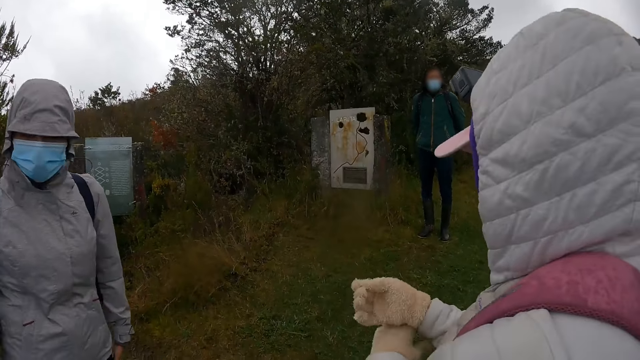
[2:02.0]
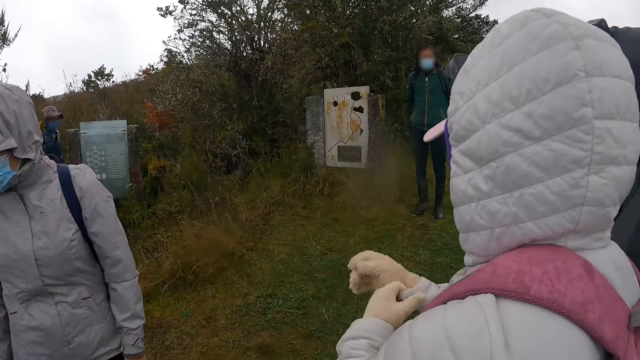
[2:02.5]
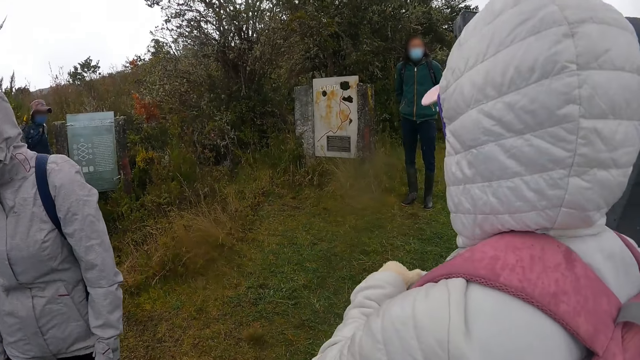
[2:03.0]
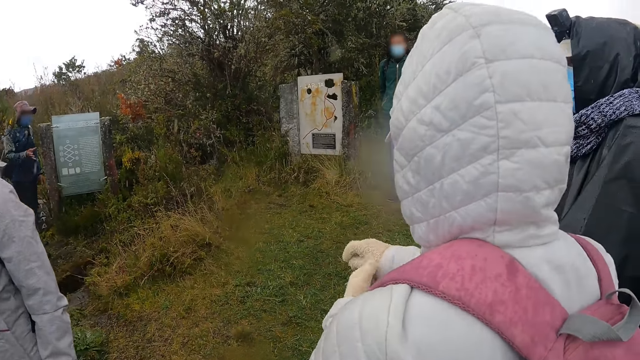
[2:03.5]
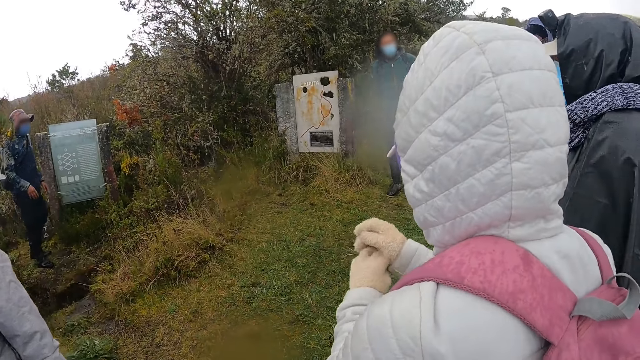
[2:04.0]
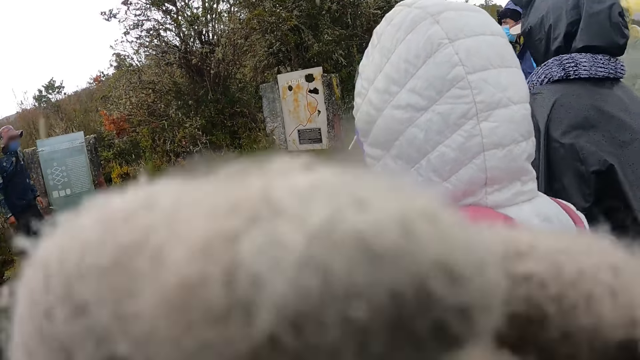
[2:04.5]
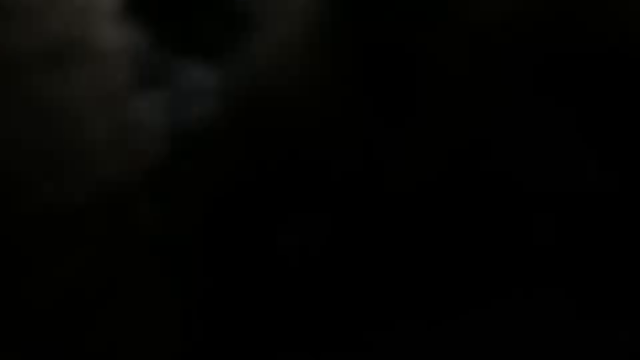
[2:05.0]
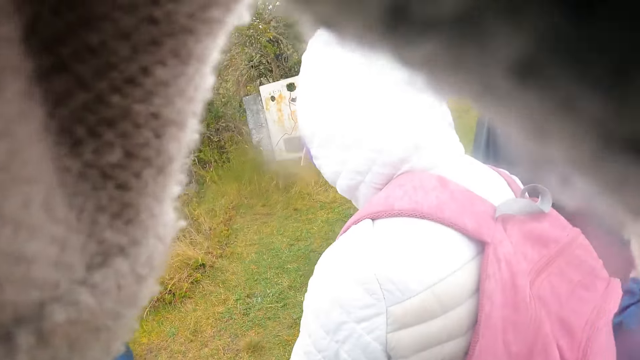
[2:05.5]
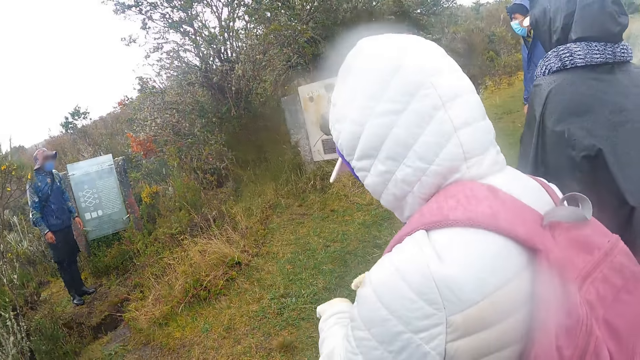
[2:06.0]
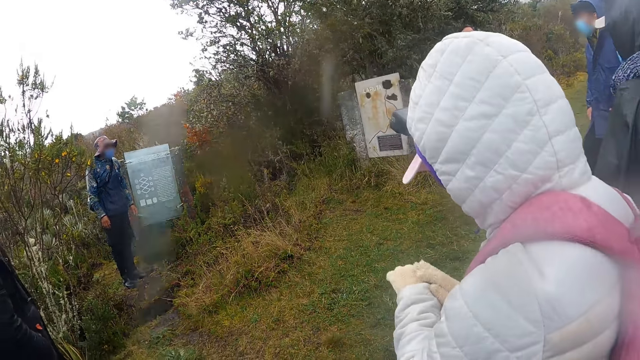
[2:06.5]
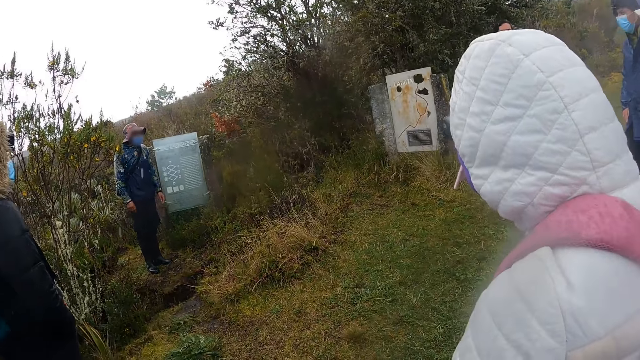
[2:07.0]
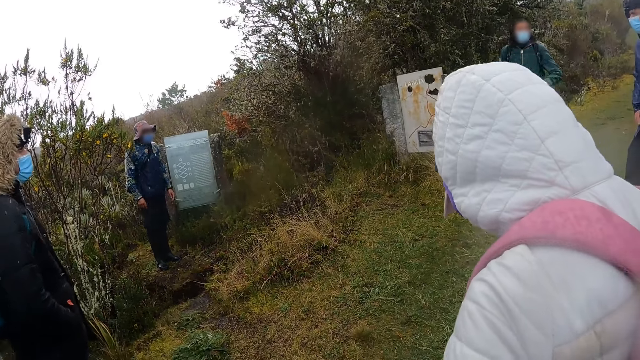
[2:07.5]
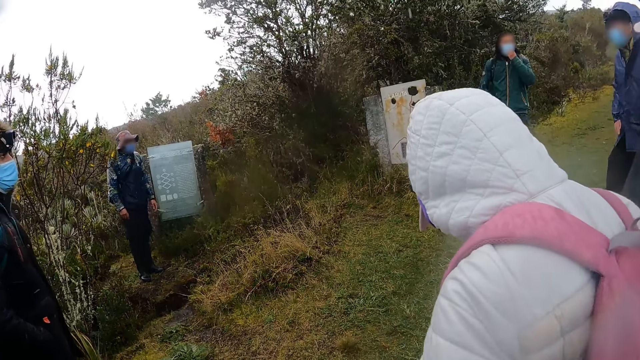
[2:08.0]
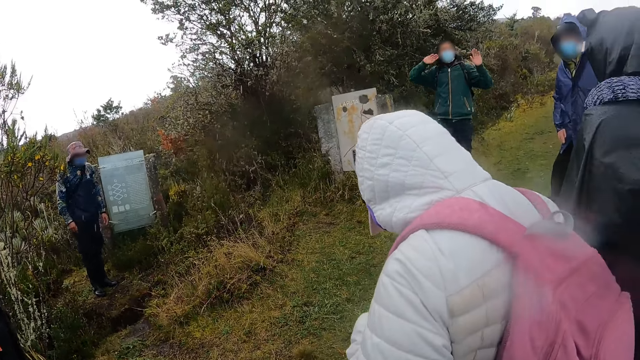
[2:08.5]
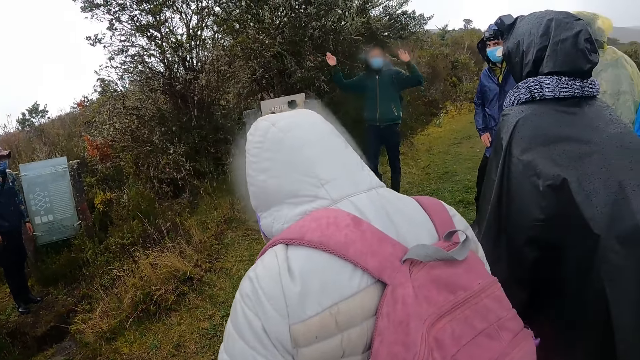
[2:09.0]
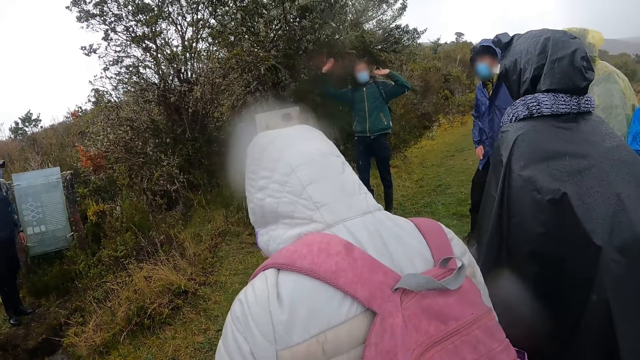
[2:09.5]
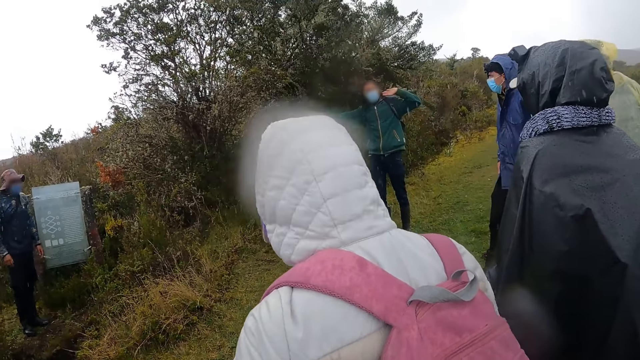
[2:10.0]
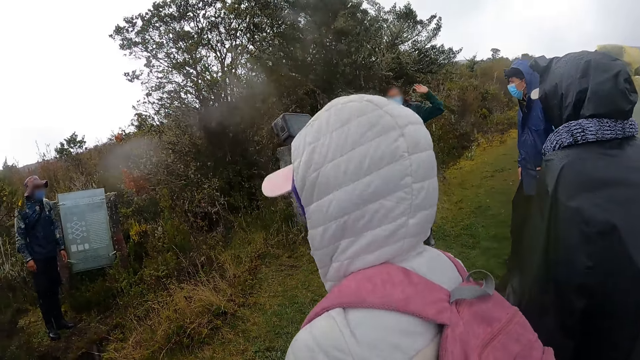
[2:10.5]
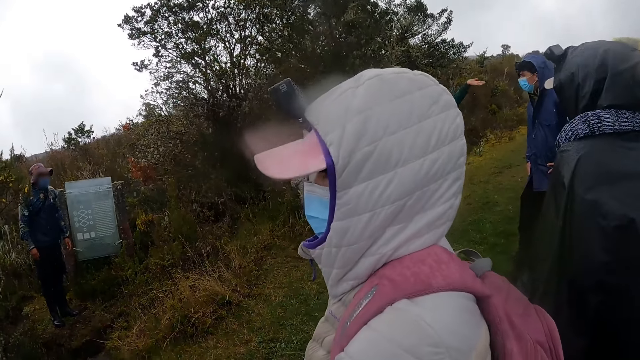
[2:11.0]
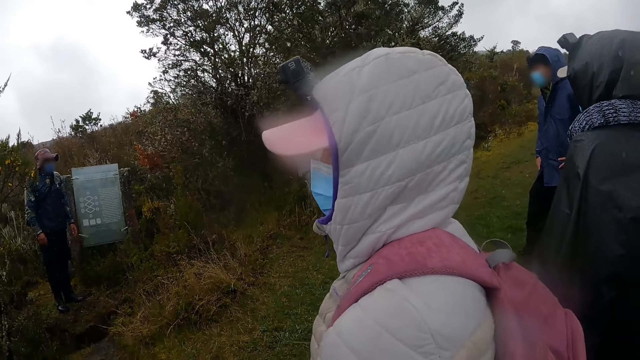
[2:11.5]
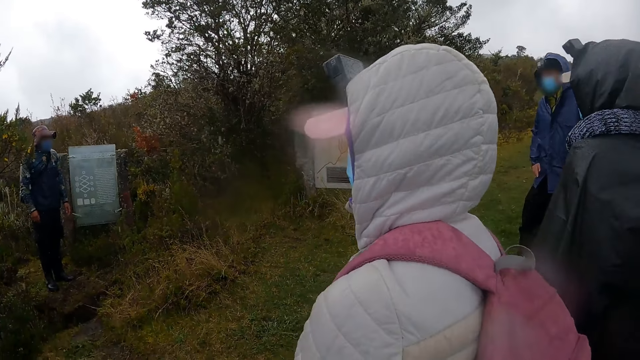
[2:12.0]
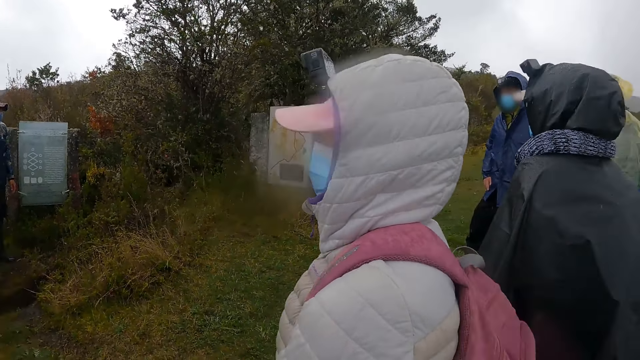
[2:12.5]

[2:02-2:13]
The camera wearer touches her face with her left hand. She puts on the scarf. A man interacts with the group of people.

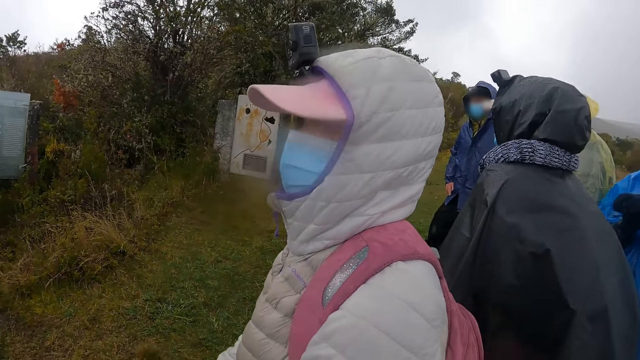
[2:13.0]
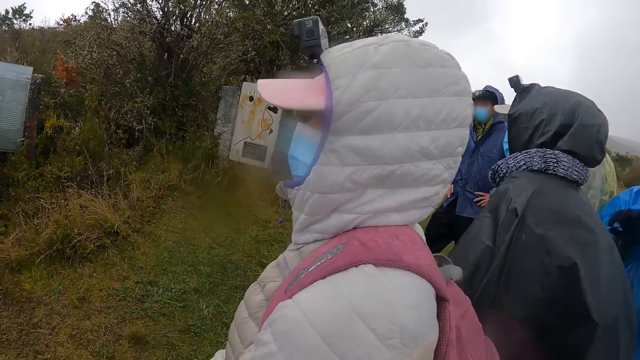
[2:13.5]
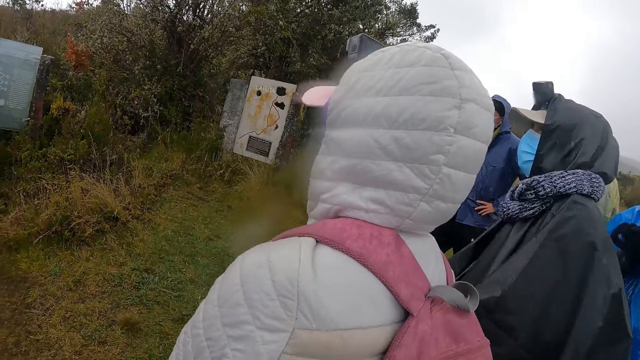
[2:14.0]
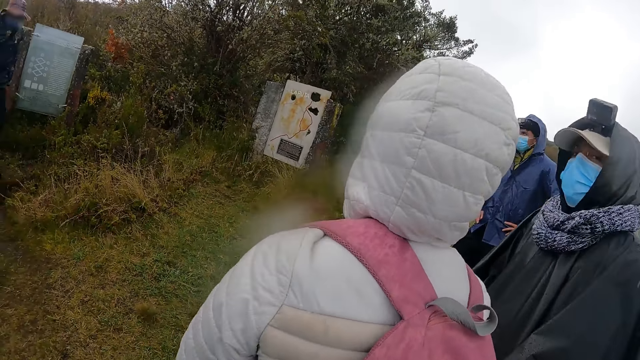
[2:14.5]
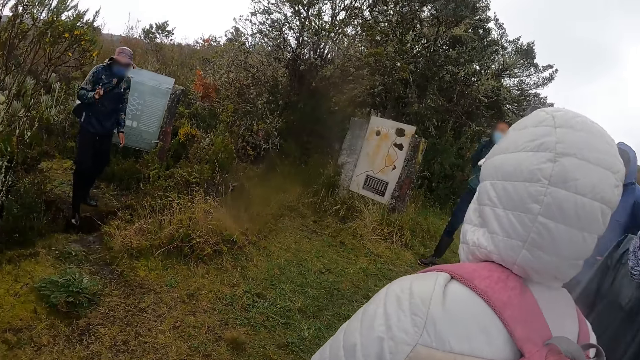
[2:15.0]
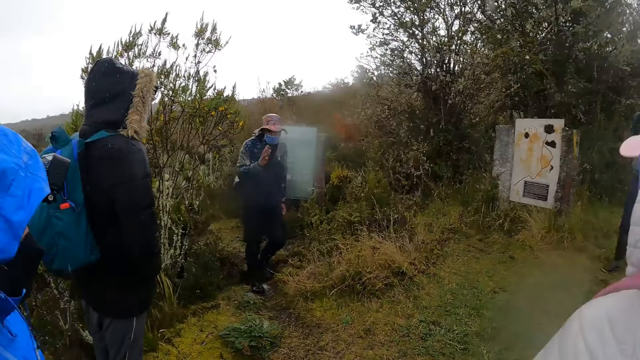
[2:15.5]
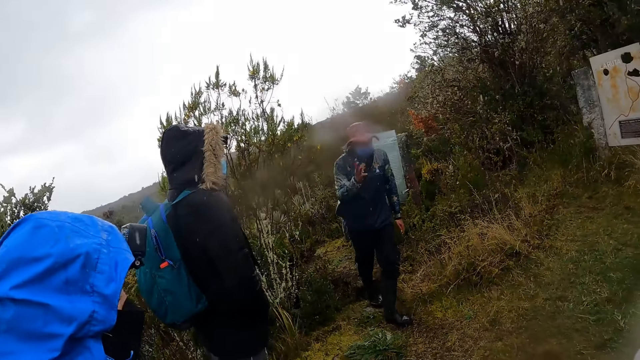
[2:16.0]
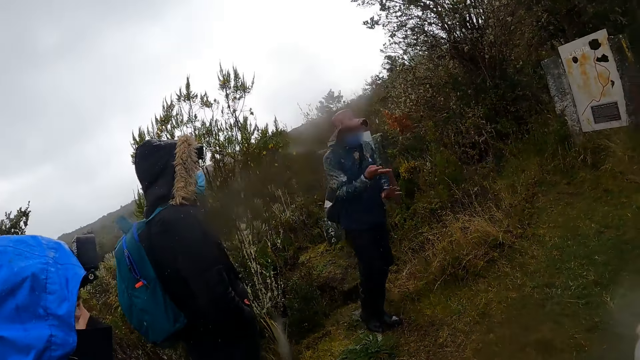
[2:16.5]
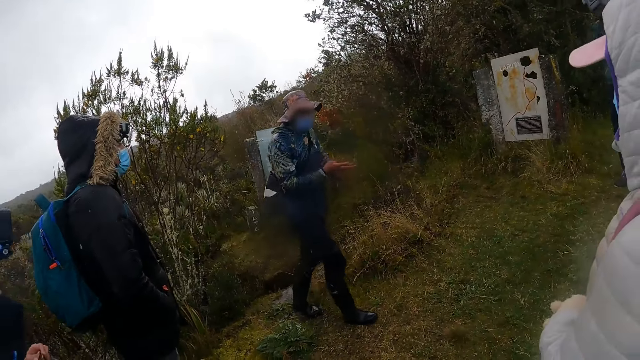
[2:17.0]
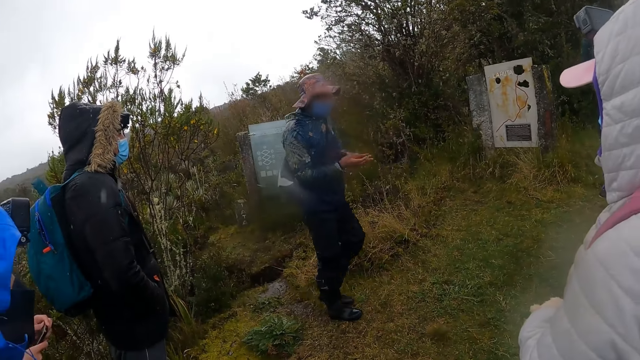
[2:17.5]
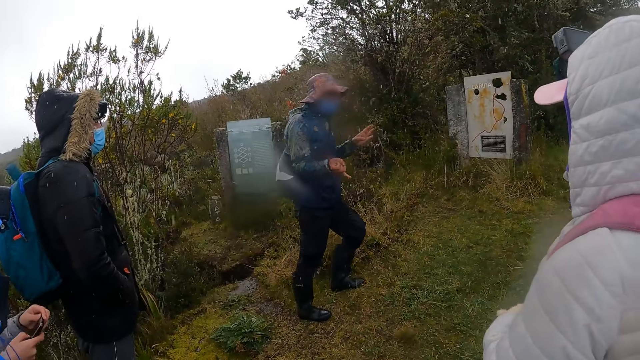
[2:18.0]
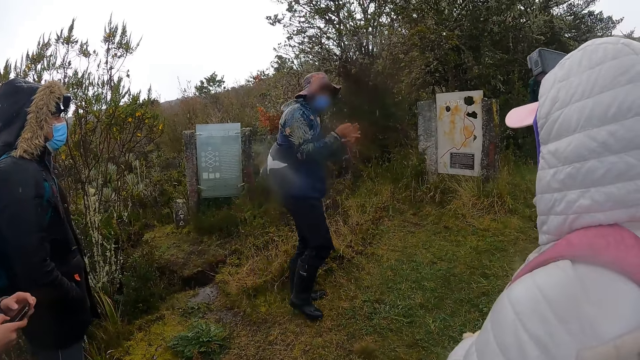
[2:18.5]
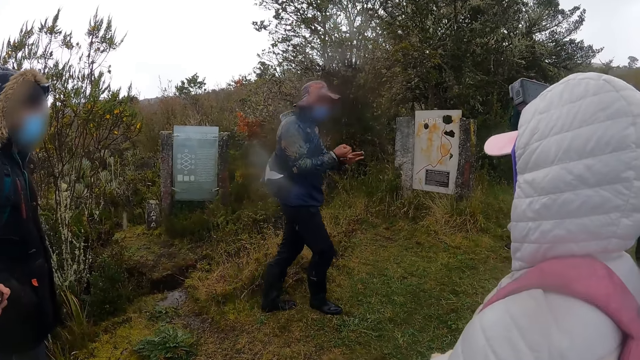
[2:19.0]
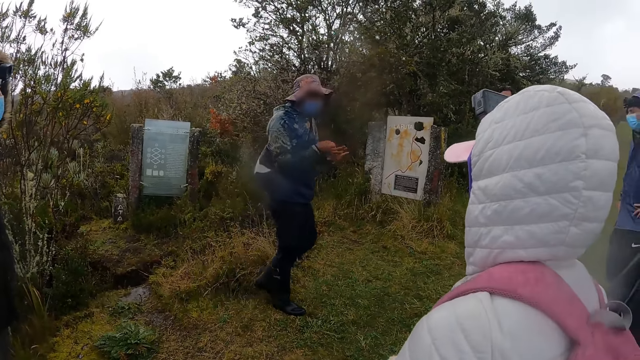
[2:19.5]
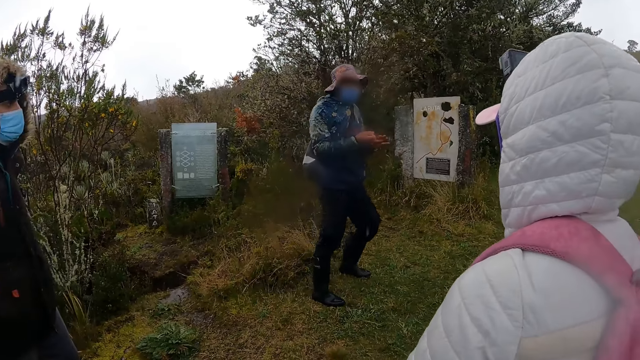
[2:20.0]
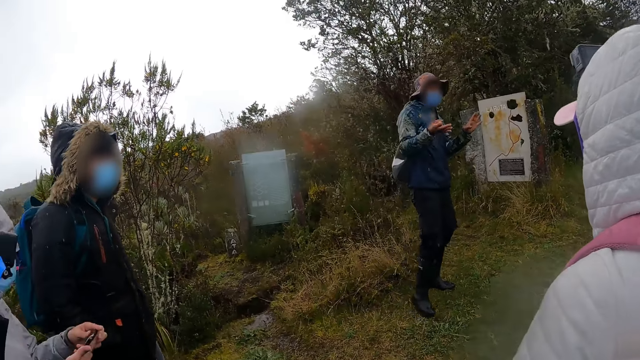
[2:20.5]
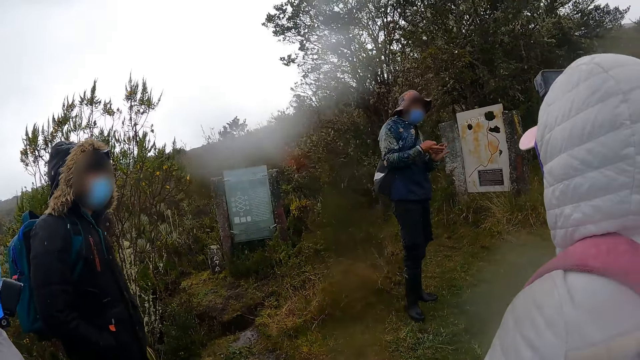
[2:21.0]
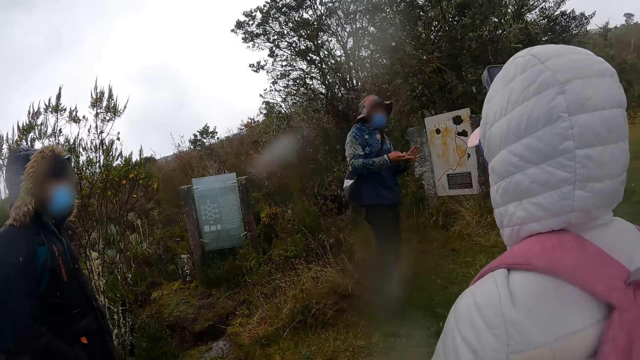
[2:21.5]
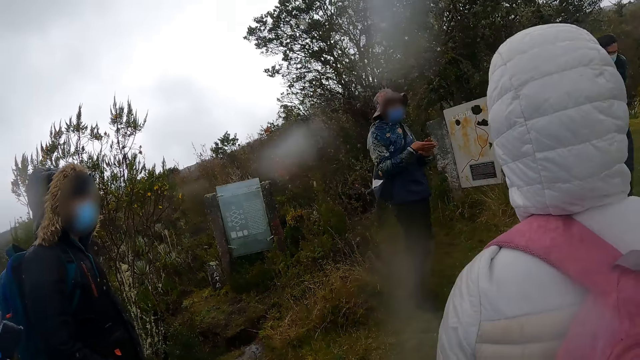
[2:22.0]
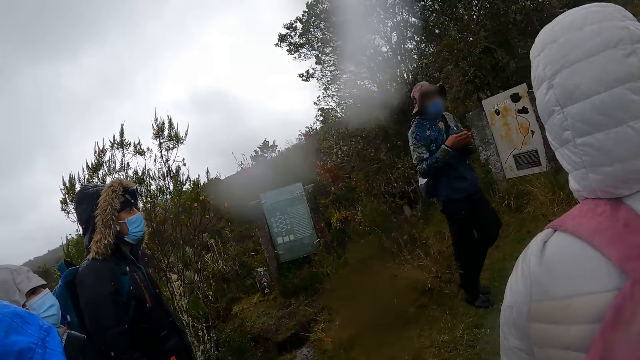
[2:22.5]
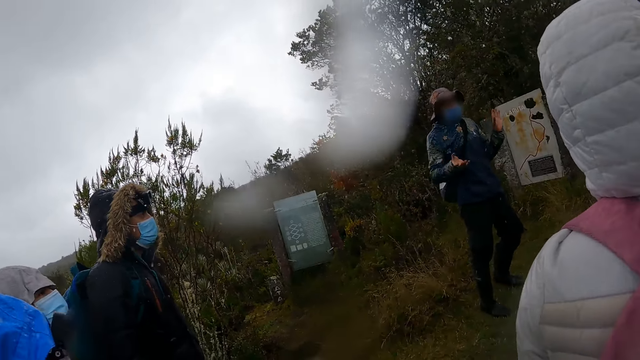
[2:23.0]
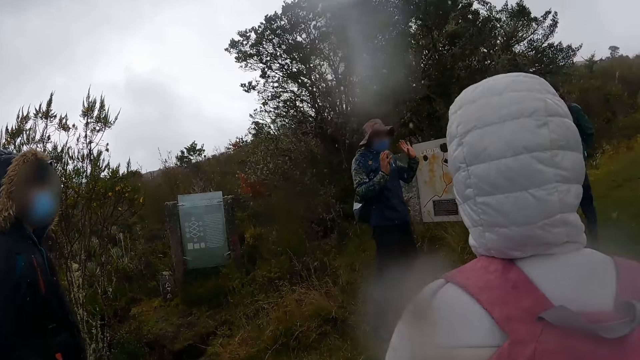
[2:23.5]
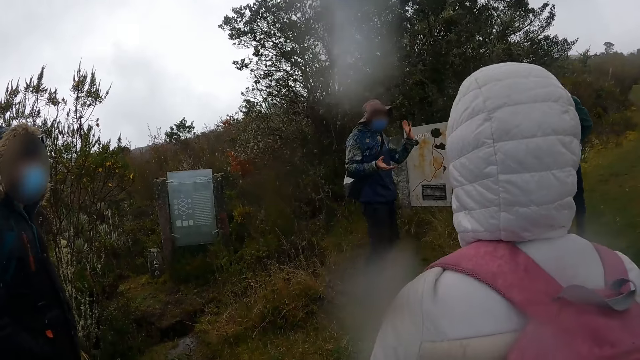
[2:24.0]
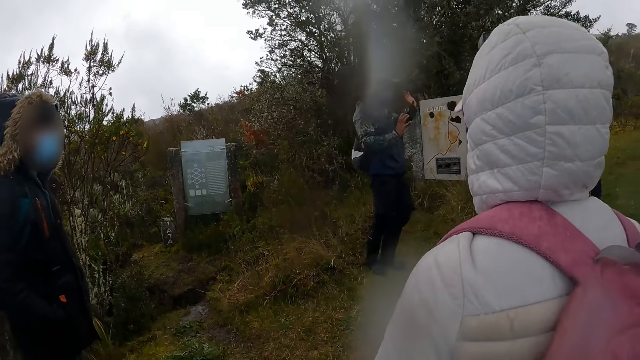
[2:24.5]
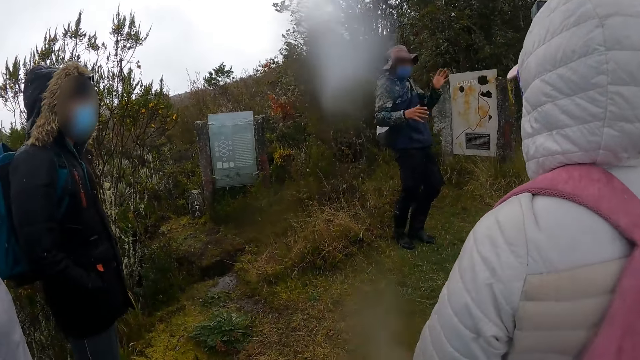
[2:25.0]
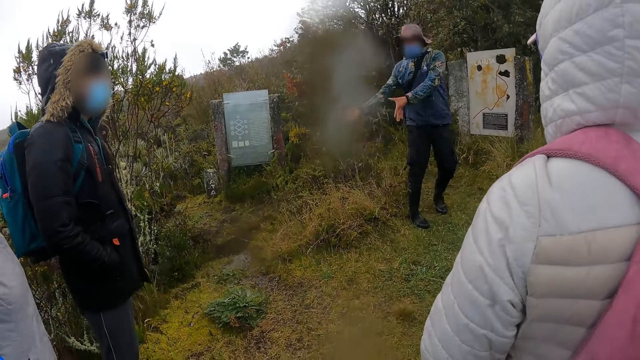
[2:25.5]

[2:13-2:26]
A man interacts with the group of people. The man walks around the field and gestures his hands.
